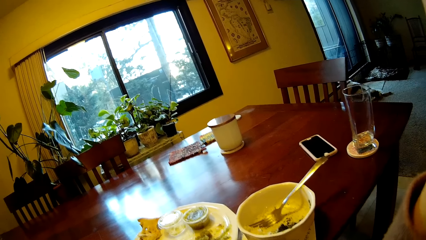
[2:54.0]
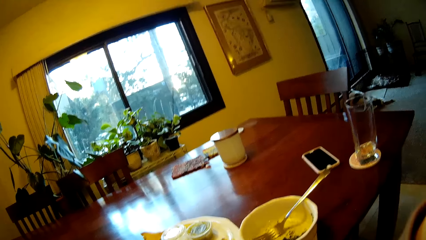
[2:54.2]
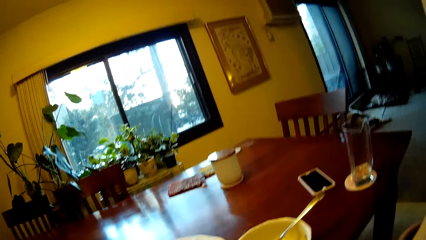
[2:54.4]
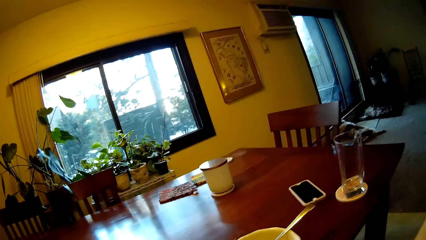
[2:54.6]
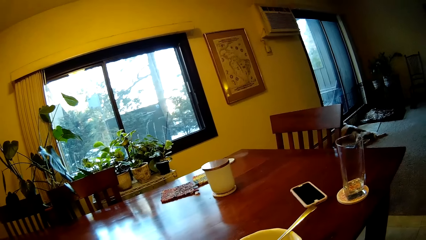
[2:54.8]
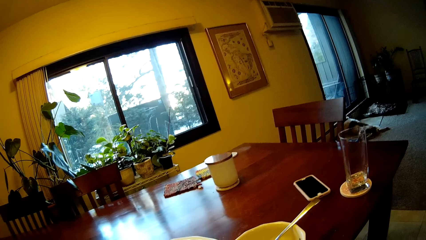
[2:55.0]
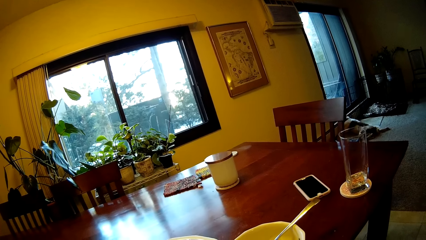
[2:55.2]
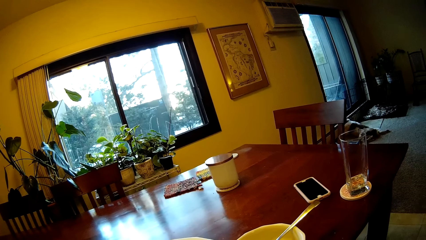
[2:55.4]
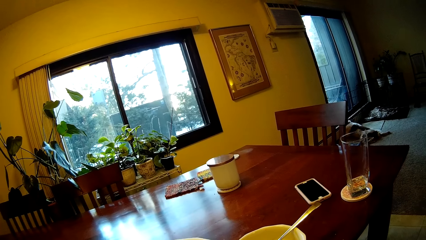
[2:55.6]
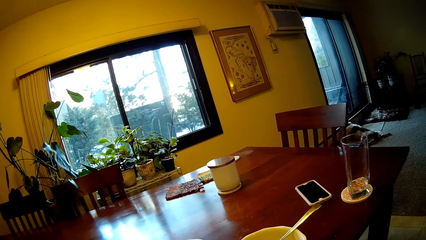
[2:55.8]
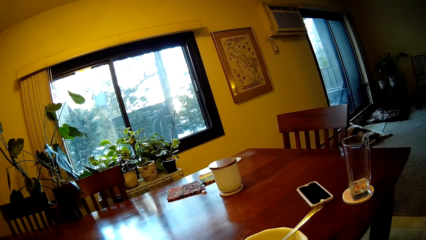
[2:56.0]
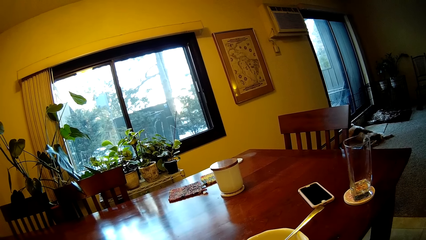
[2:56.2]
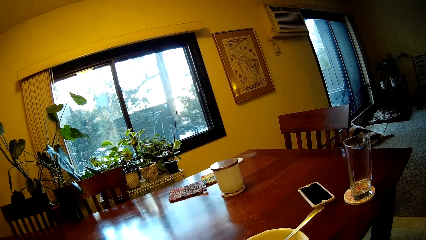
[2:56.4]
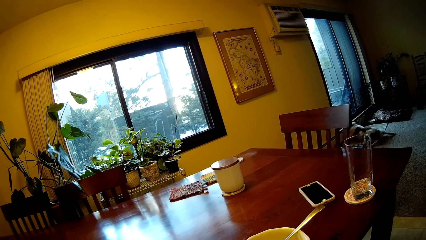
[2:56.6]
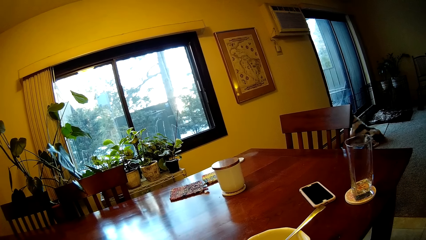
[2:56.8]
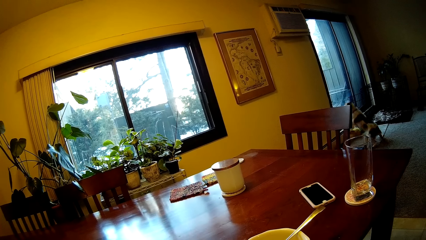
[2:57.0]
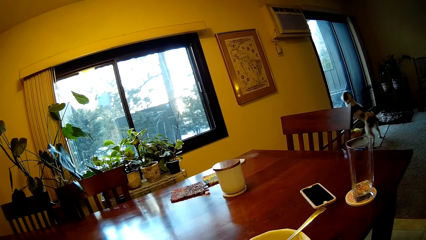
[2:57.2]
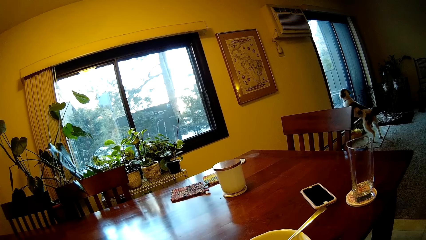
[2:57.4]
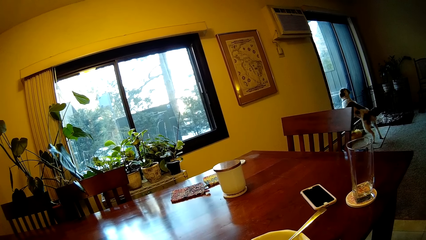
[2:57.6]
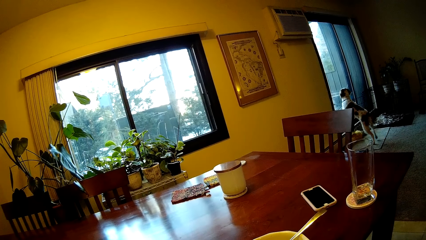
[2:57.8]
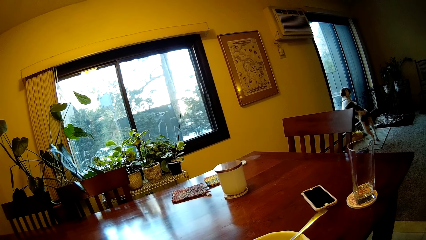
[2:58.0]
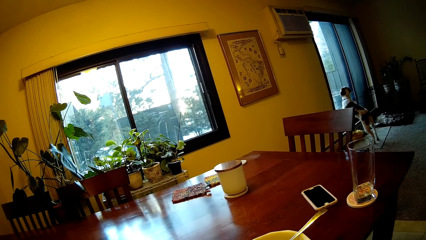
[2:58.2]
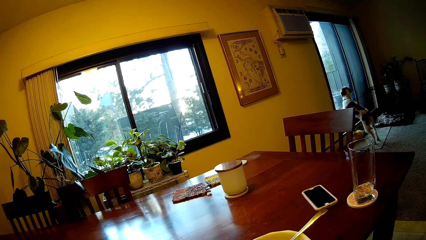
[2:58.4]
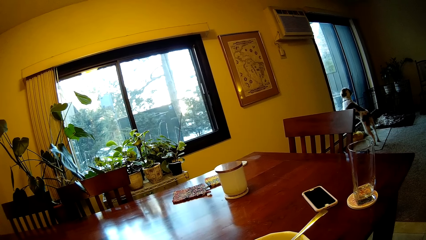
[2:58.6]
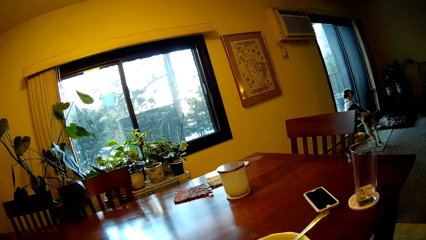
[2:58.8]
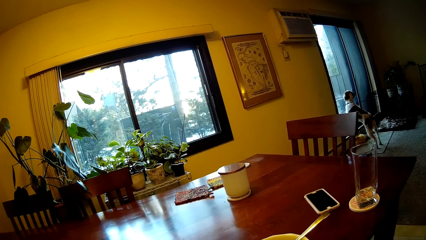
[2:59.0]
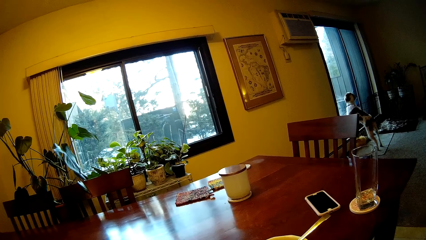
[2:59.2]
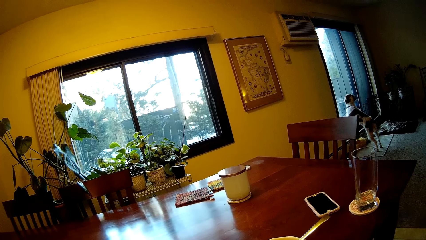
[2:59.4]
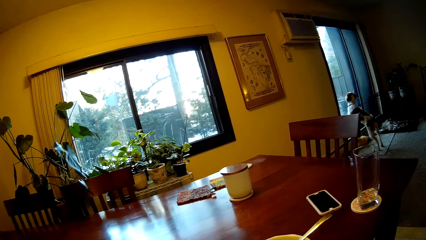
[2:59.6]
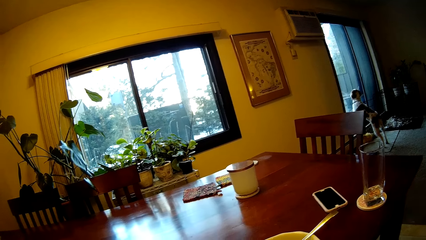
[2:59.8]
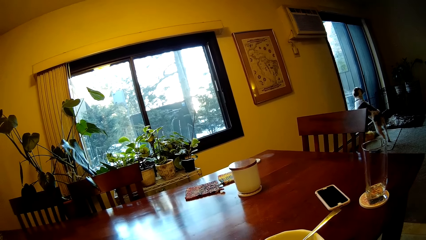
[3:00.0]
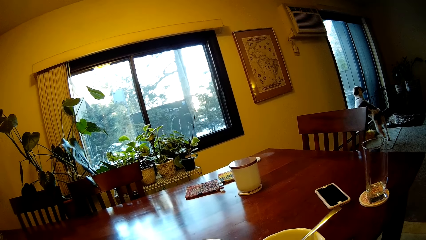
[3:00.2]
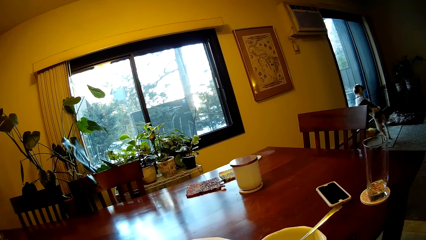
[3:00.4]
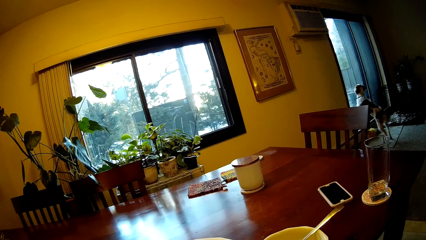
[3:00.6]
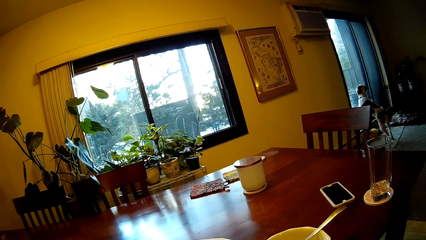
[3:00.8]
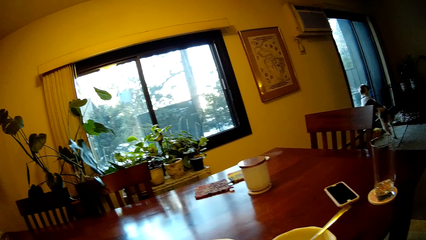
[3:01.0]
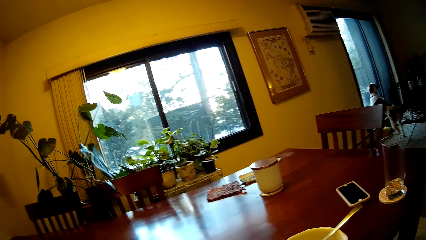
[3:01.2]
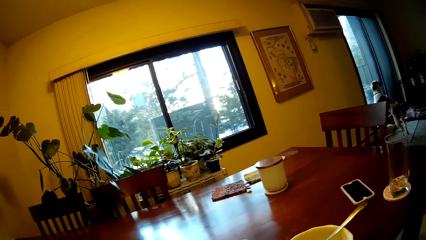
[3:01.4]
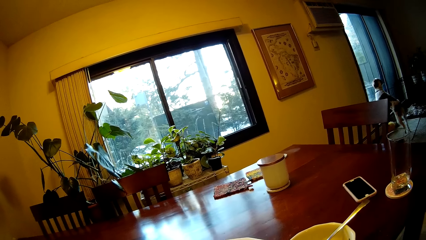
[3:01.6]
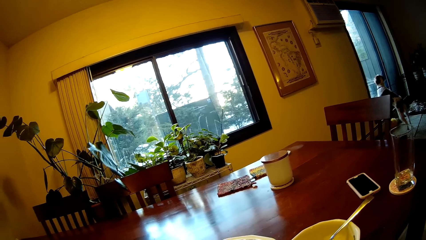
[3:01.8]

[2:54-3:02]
A dog leans on the glass door.

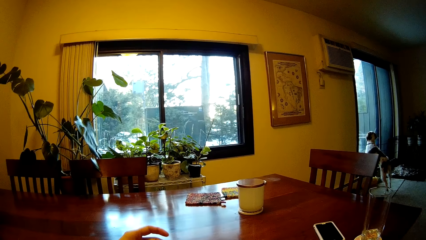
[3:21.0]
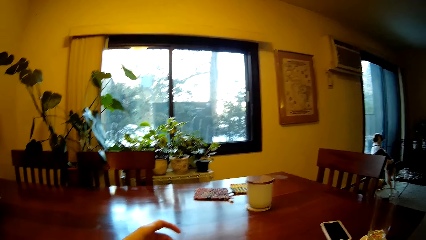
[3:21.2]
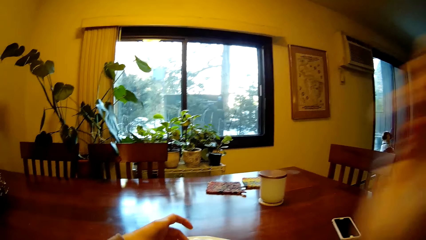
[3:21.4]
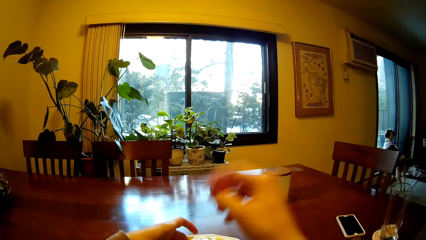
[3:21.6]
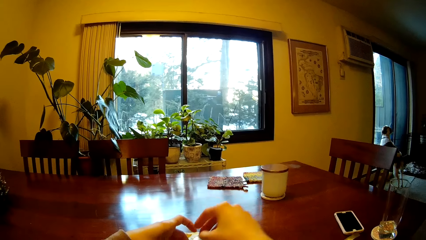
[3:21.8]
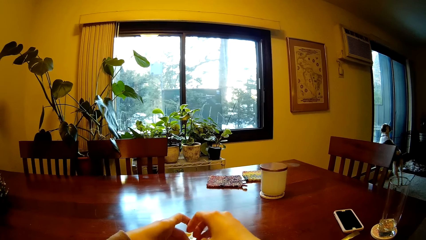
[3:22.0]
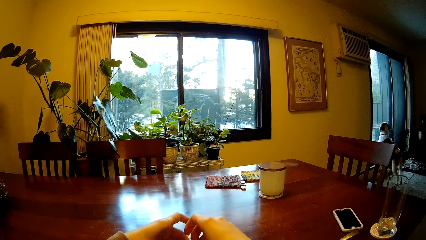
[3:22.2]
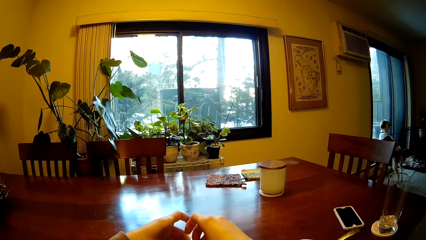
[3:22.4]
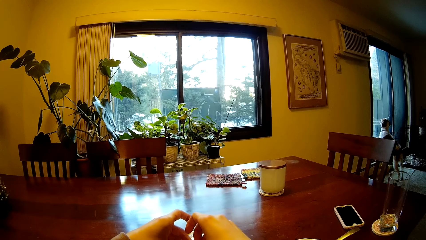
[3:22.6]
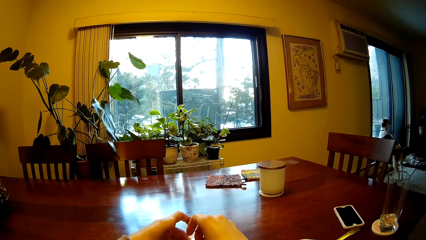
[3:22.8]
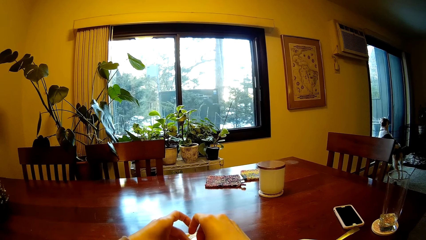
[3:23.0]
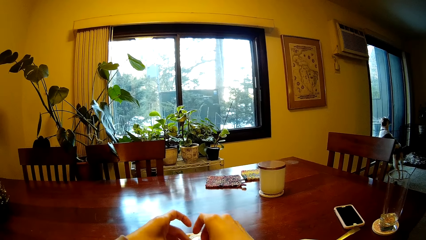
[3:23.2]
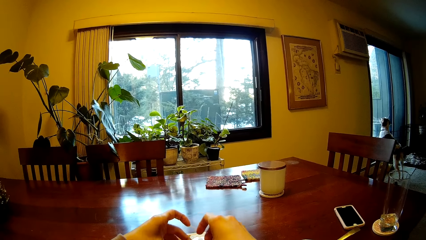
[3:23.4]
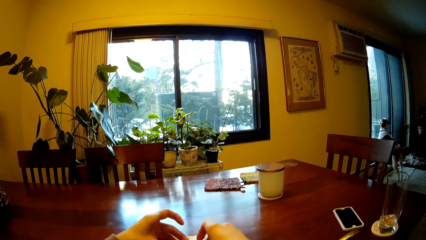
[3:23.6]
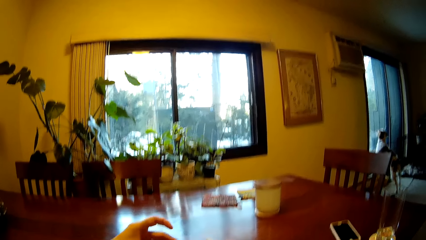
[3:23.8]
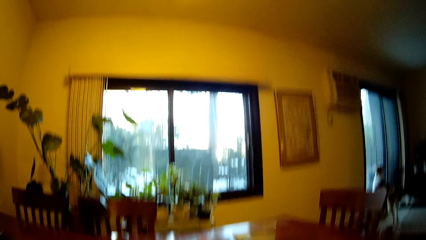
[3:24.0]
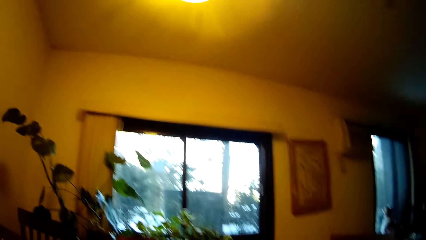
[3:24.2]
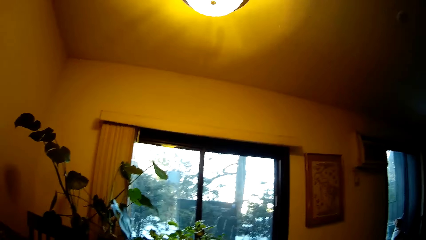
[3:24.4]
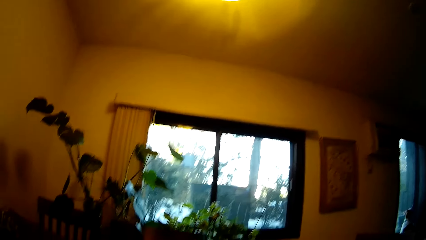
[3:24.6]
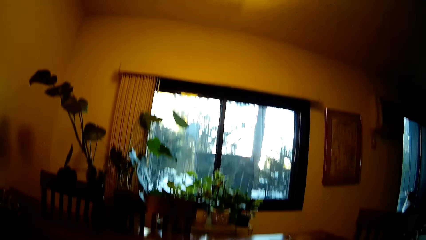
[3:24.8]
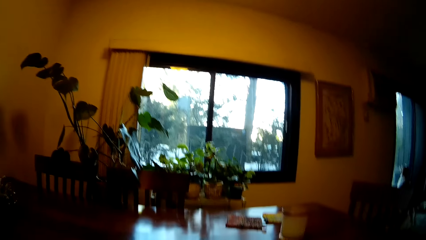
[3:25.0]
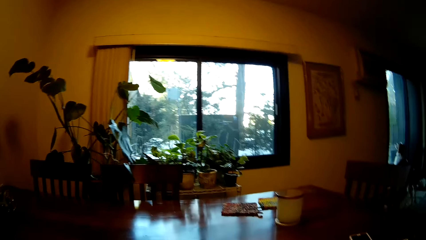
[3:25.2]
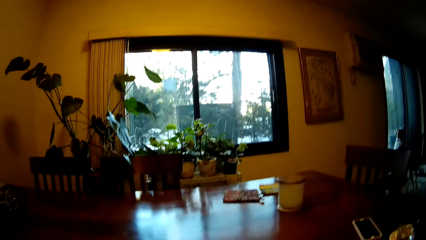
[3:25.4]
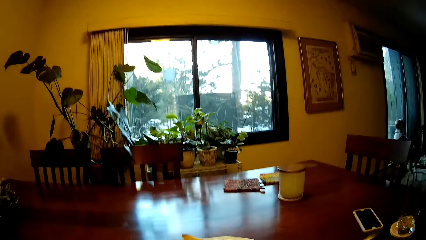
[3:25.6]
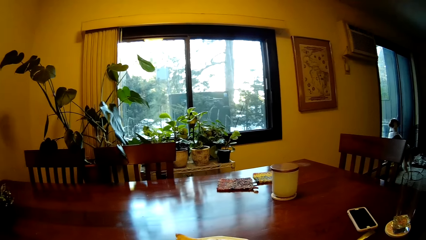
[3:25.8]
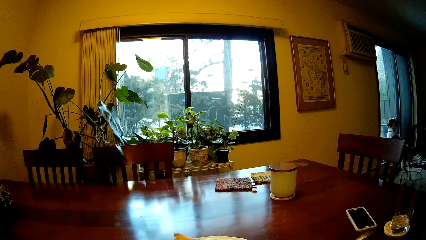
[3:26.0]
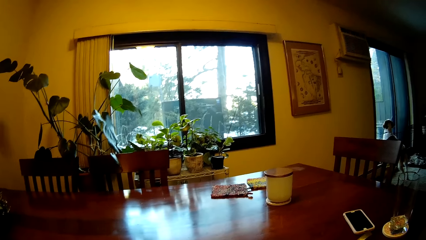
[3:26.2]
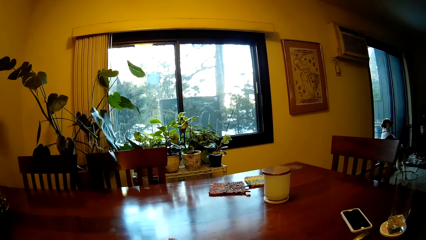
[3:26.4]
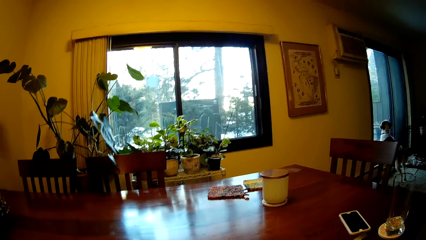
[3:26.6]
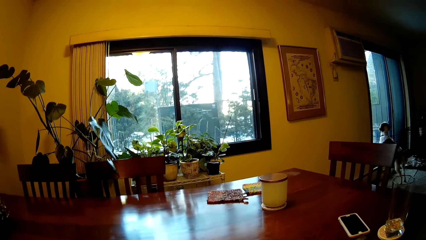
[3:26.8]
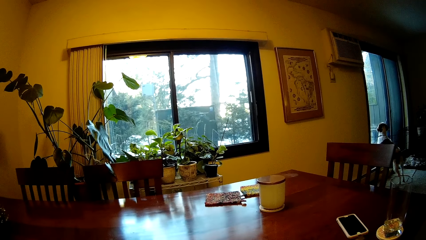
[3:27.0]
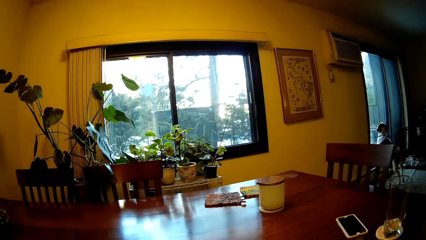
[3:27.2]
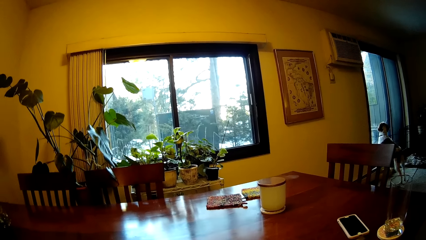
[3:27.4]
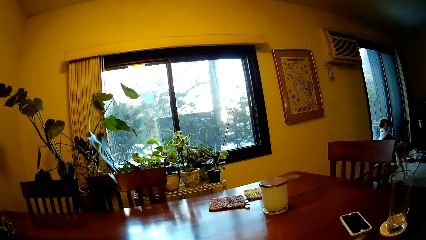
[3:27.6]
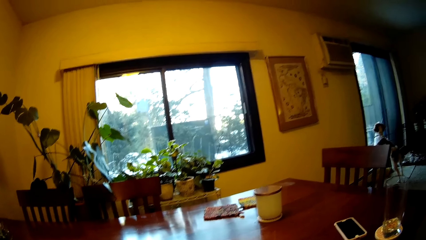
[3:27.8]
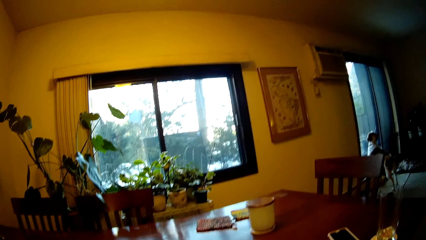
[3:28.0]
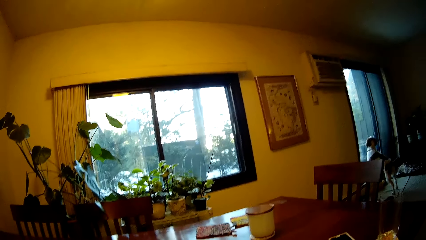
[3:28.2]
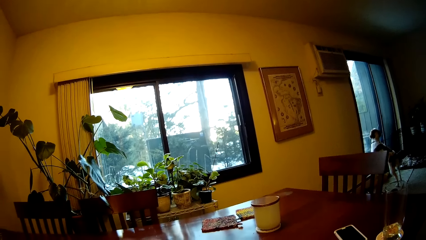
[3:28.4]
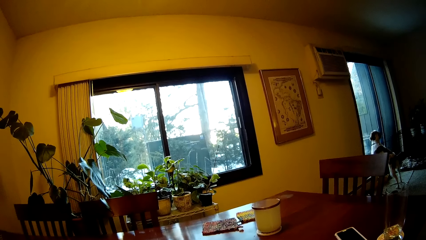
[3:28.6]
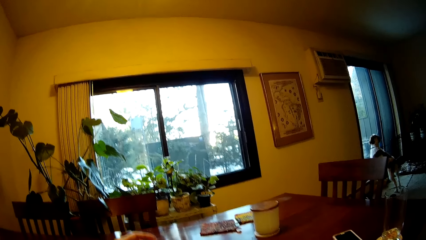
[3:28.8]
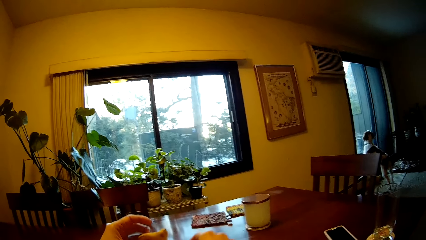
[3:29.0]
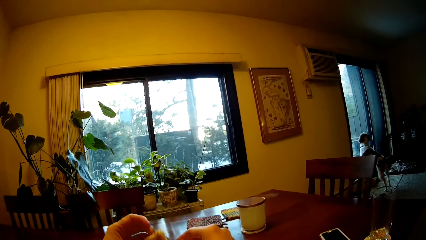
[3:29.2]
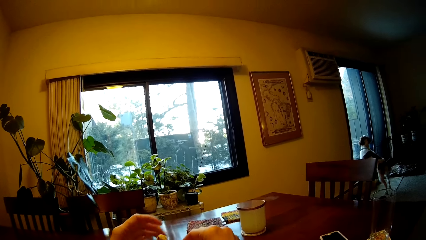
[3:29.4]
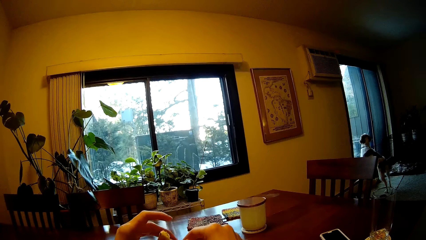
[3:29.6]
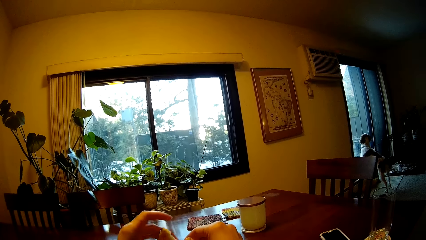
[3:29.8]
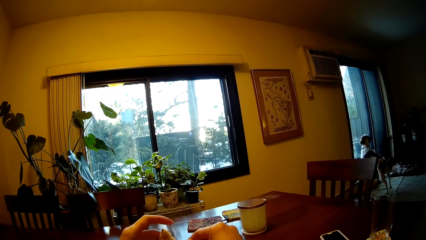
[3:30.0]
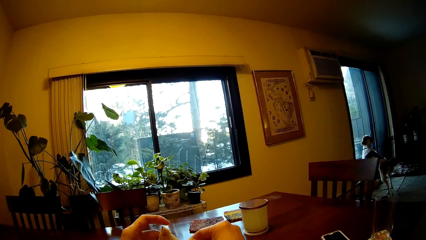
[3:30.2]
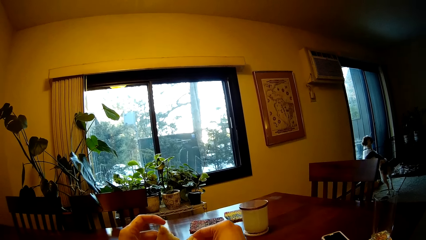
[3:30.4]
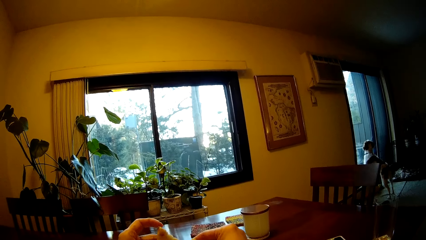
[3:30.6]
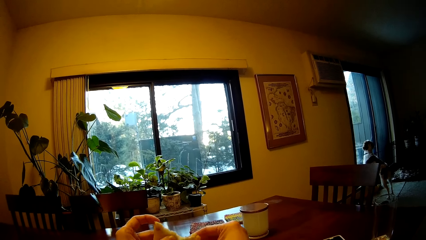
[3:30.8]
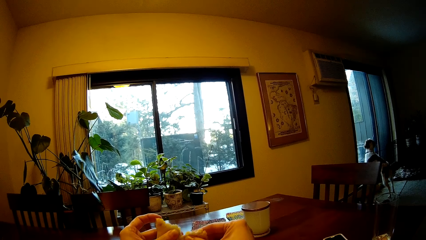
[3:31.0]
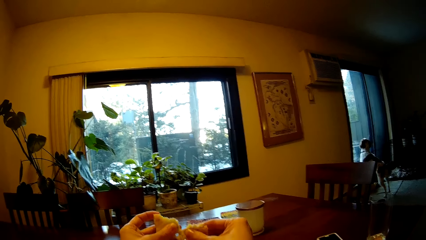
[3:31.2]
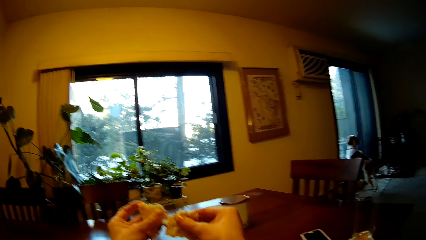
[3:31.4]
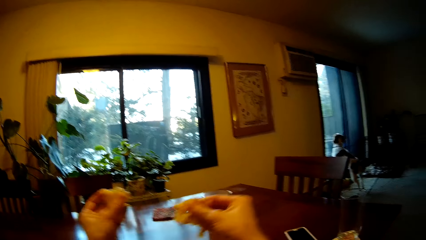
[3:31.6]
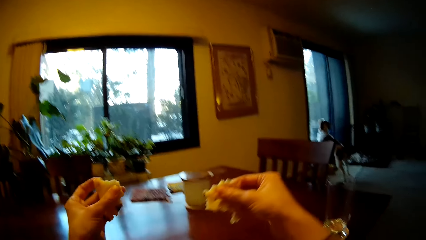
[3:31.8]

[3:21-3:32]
The camera wearer picks up a snack. They divide fries with both hands.
